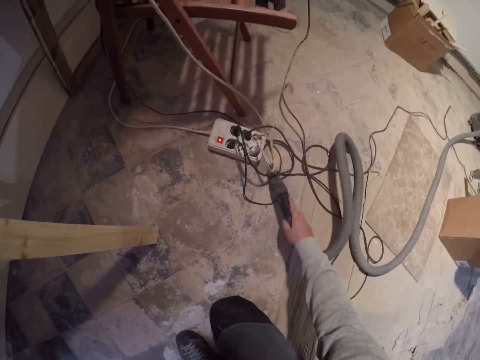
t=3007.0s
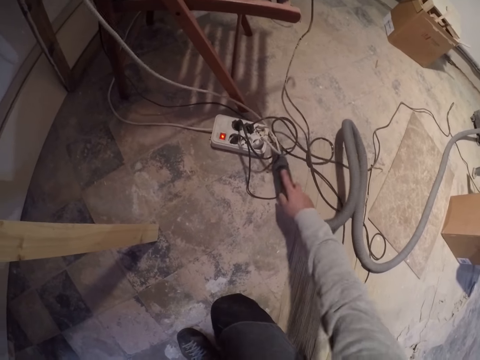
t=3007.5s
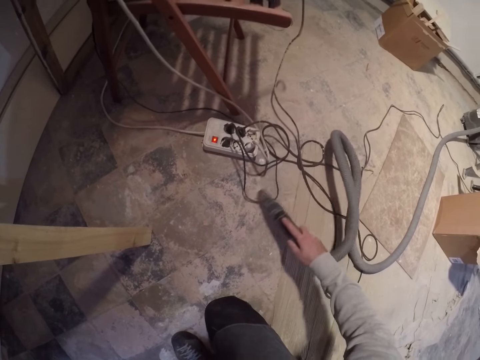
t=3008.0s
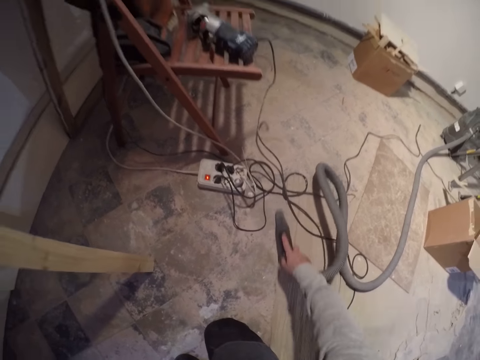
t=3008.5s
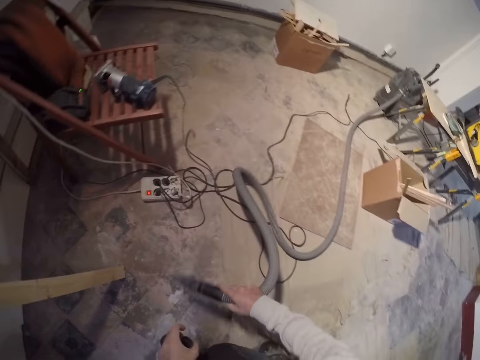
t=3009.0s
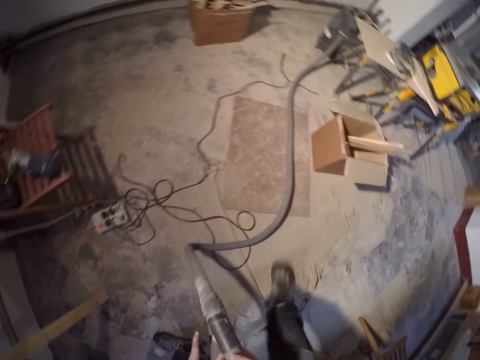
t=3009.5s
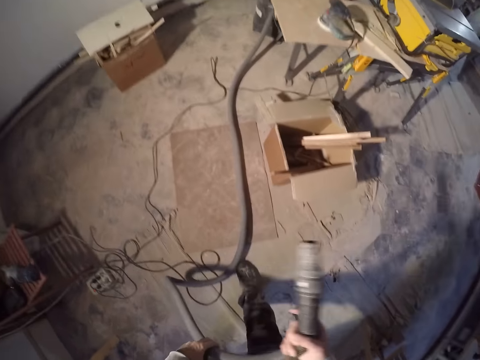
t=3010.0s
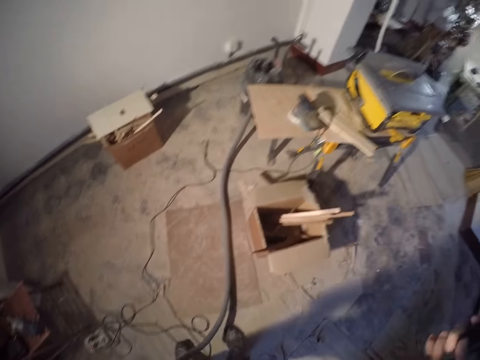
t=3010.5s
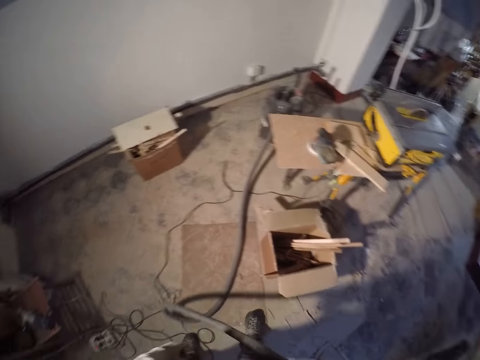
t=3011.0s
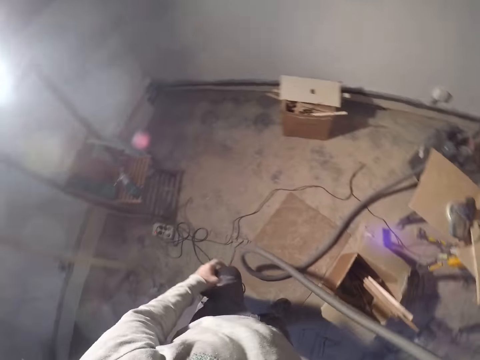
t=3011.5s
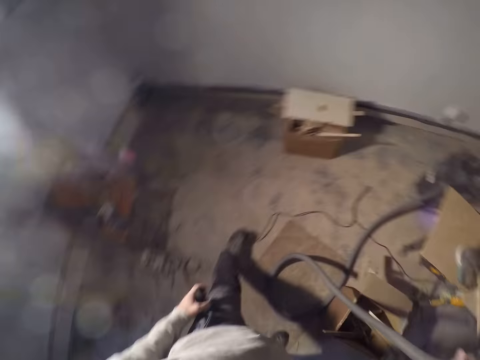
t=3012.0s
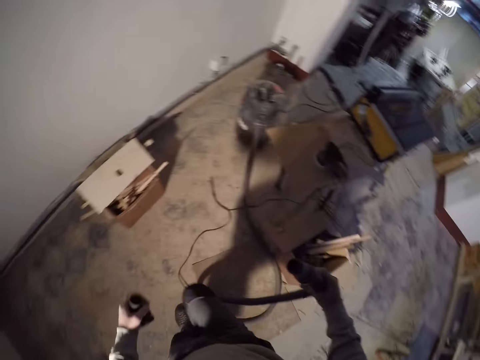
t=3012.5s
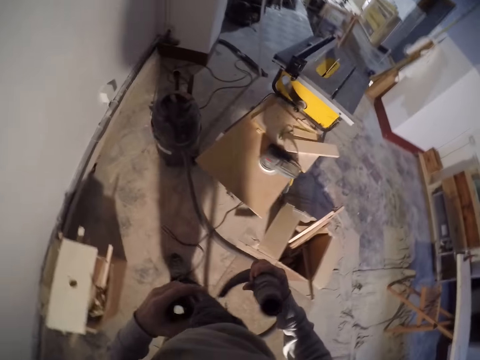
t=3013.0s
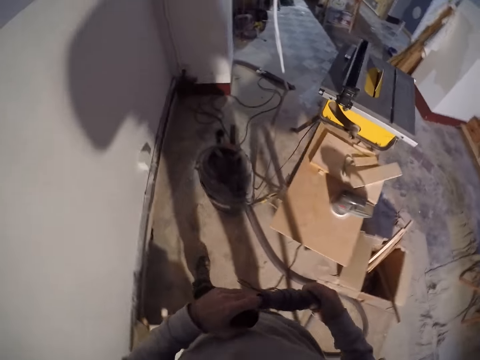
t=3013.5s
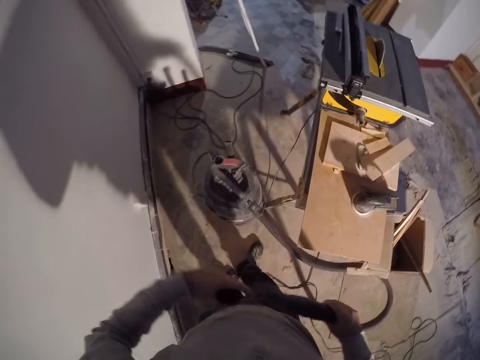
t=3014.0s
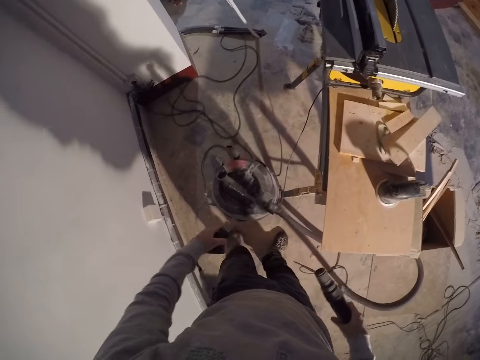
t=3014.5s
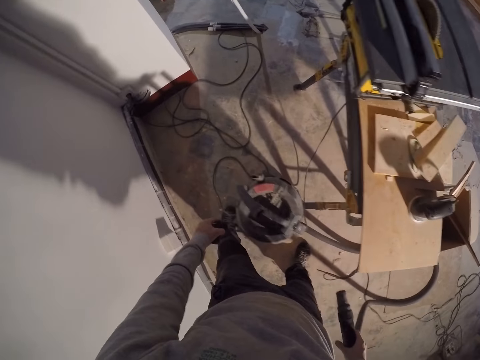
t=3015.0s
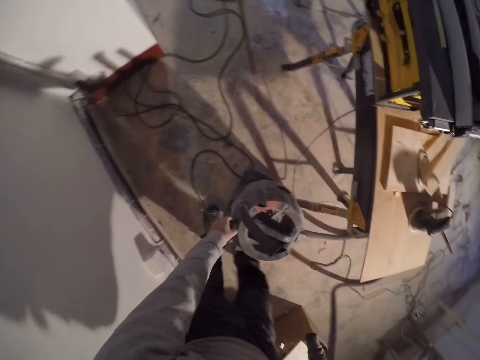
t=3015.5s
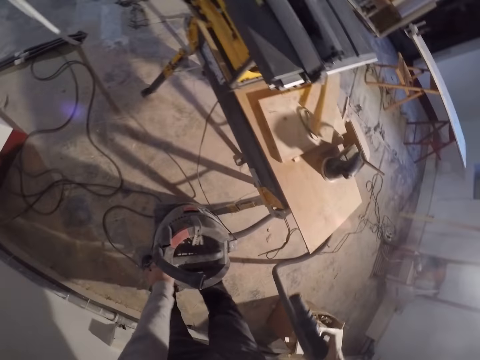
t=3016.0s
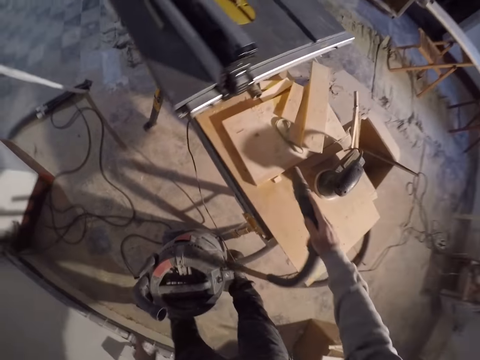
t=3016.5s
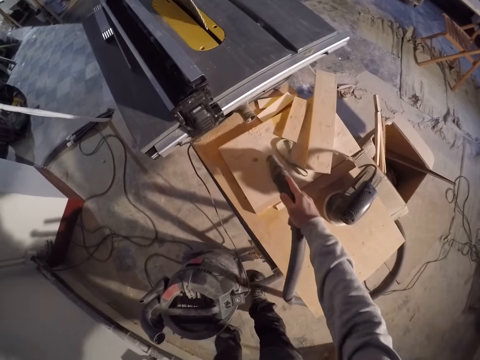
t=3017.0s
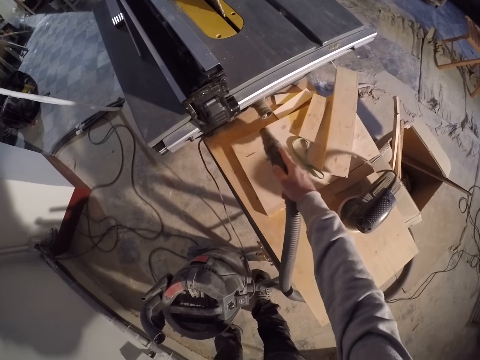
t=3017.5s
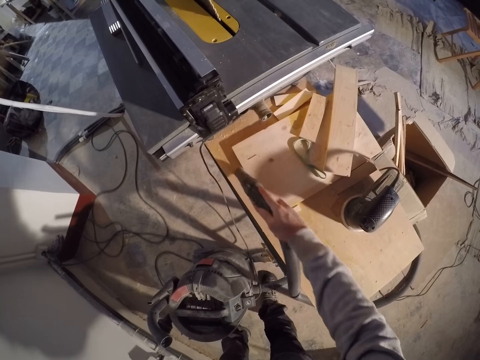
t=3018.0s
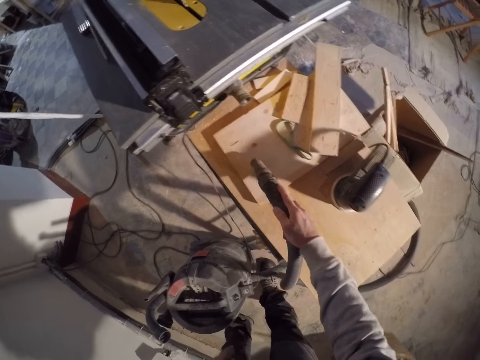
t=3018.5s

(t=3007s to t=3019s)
The camera wearer pulls the hose of the vacuum cleaner with his right hand. He walks around the house. He dips his left hand in the straight tube of the vacuum cleaner. He removes an upholstery tool from the vacuum cleaner. He places his left hand on the vacuum cleaner. He places the hose on the vacuum cleaner. He cleans a jointer planer with the vacuum cleaner in his right hand. He vacuum cleans the wood.

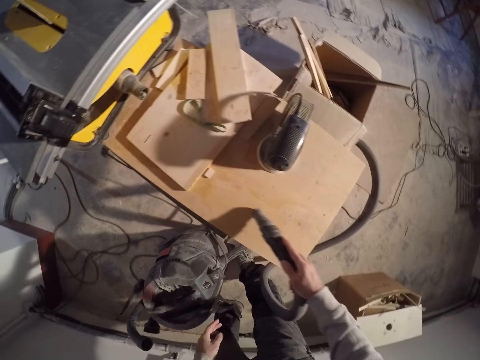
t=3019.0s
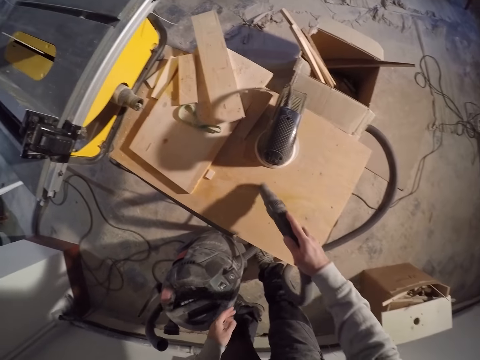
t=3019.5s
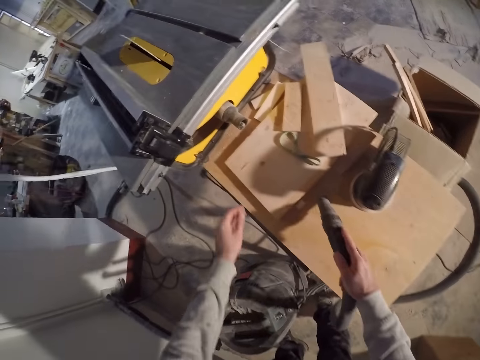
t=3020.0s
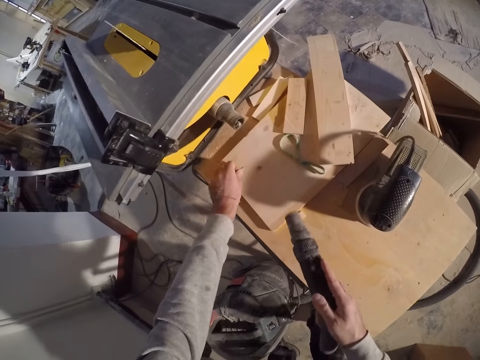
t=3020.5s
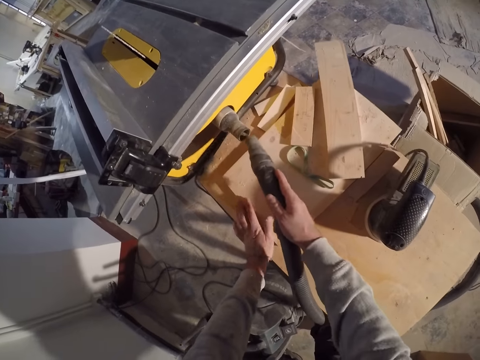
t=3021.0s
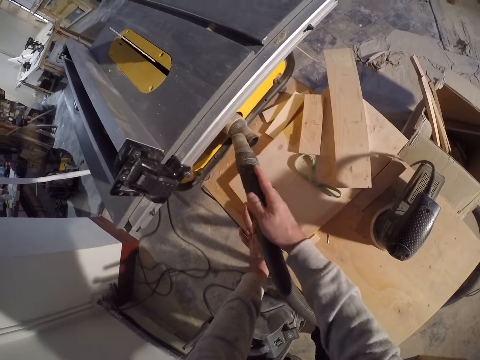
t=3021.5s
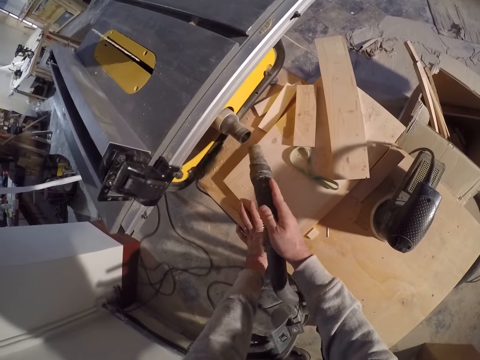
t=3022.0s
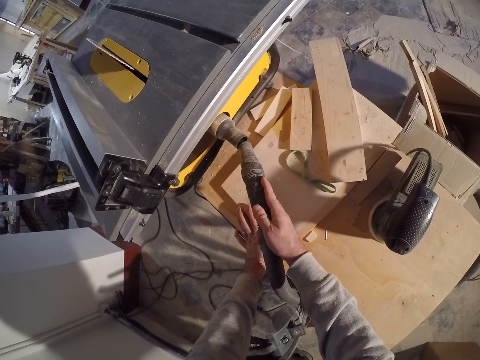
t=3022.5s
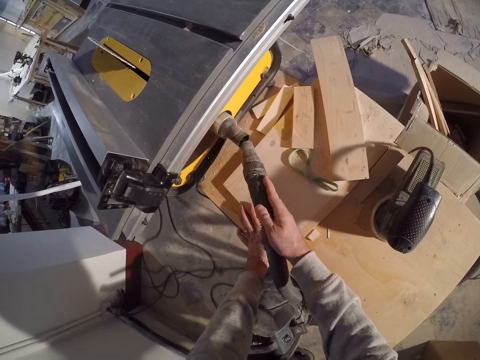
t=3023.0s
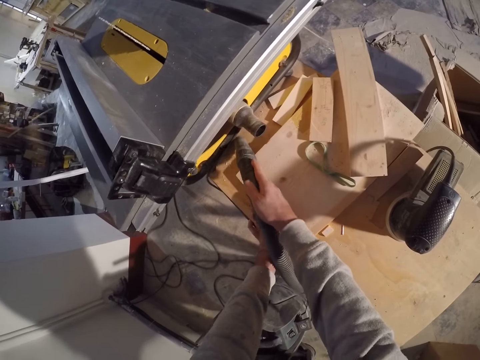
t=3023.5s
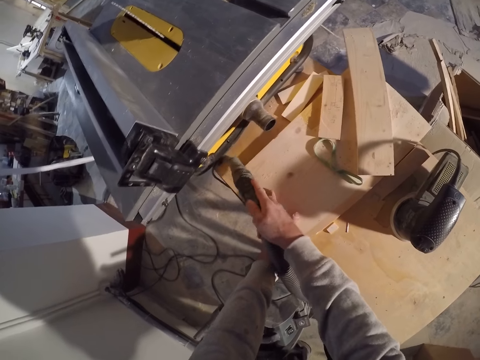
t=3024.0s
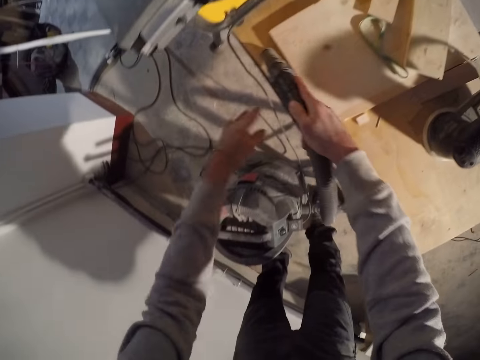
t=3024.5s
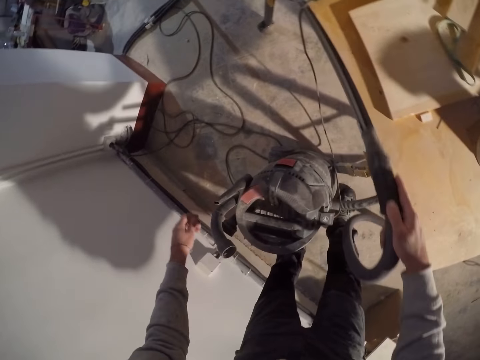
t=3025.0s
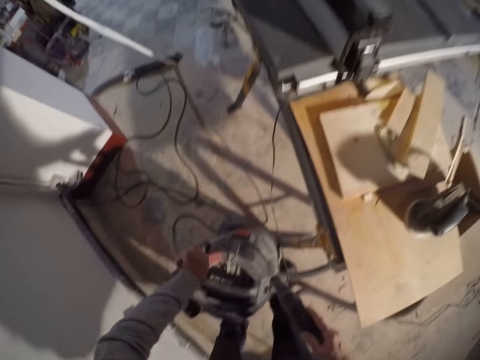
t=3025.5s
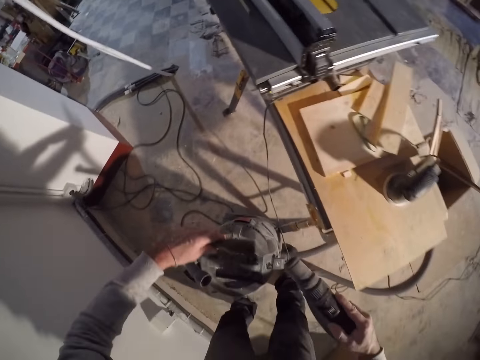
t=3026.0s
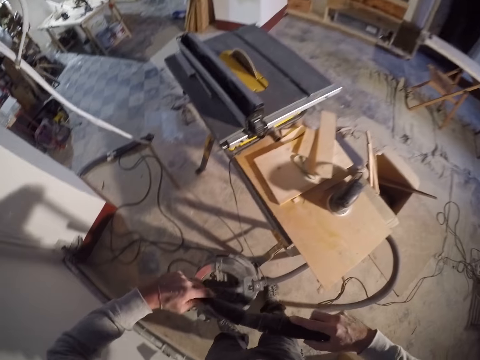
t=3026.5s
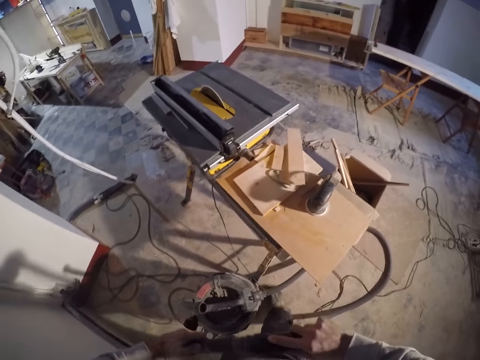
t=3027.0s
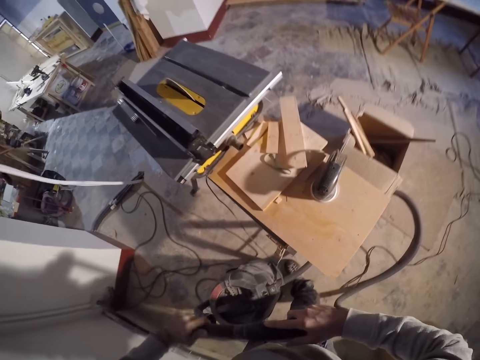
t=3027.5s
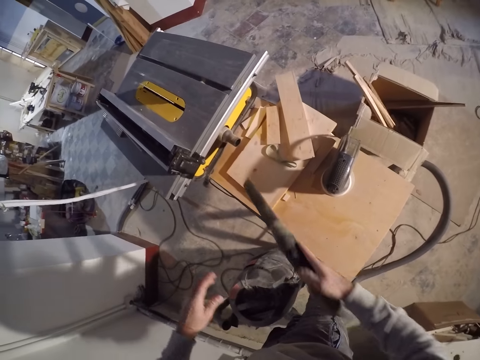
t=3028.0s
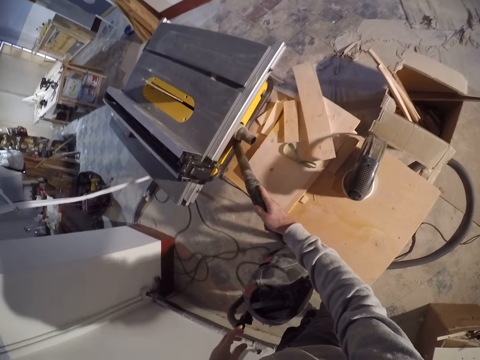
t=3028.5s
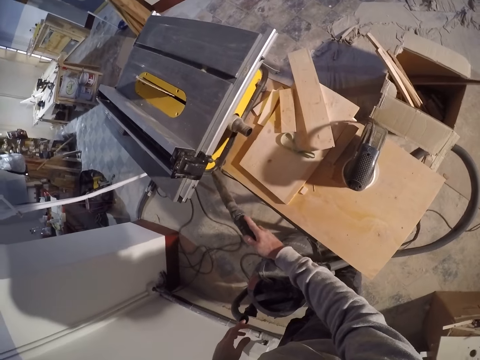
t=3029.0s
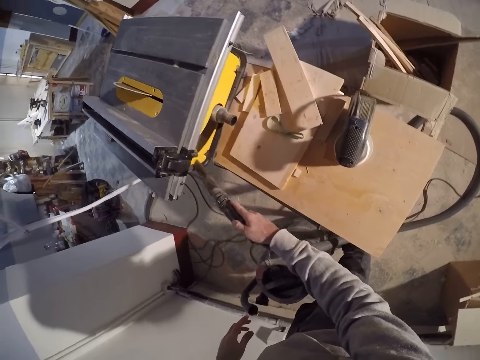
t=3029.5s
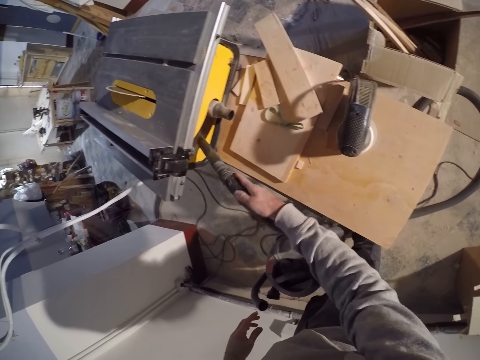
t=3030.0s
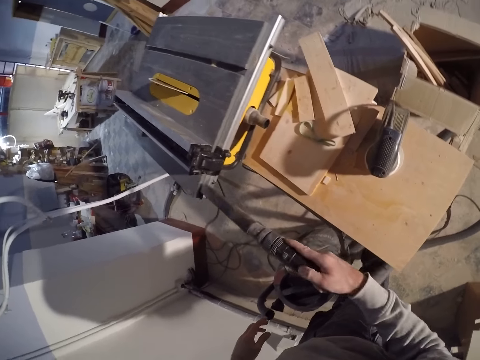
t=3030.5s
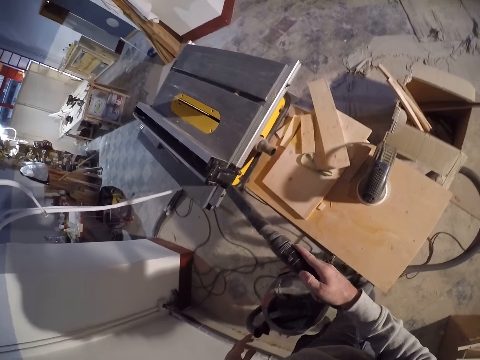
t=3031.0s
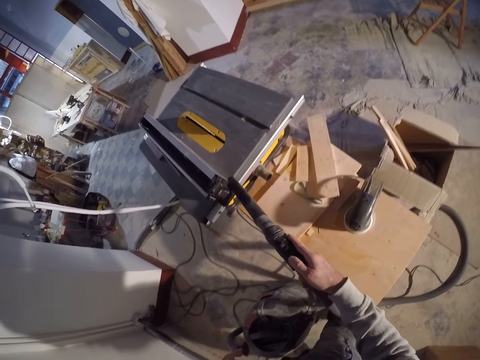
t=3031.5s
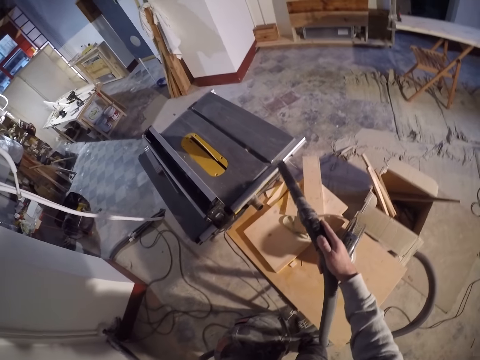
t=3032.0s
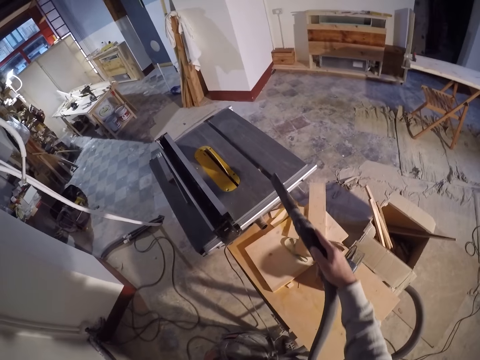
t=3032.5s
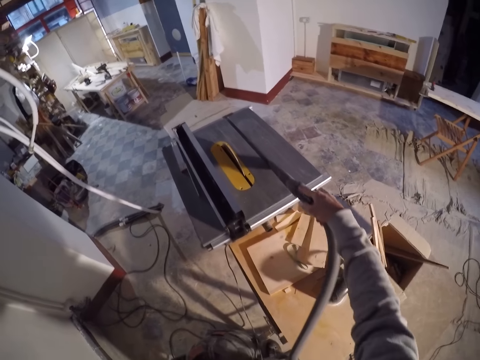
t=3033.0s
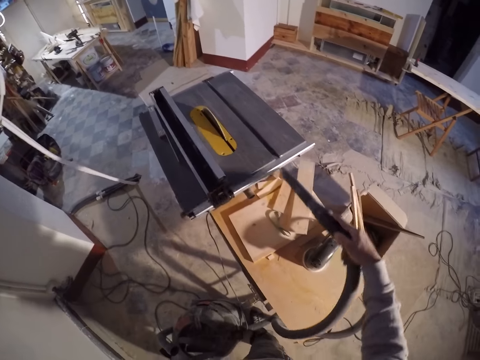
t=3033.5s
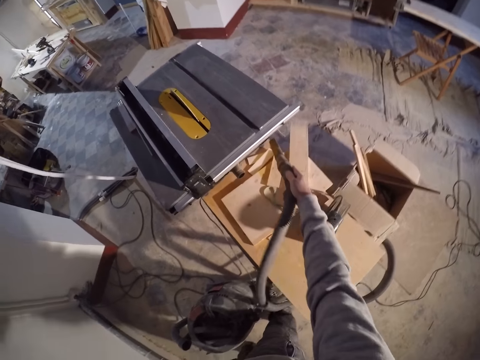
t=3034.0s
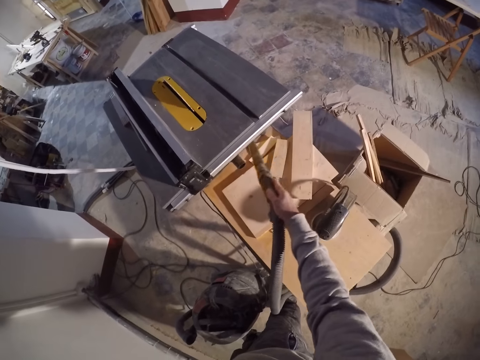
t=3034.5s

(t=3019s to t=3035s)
The camera wearer picks up a small stick from the work bench with his left hand. He moves the stick aside. He drops the small stick on the work bench with his left hand. He vacuum cleans the pipe. He vacuum cleans the wood. He picks the vacuum cleaner crevice from the vacuum cleaner barrel with his left hand. He inserts the vacuum cleaner crevice with his left hand into the straight tube in his right hand. He cleans the jointer planer with the vacuum cleaner in his right hand.
